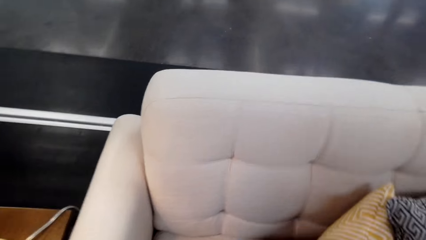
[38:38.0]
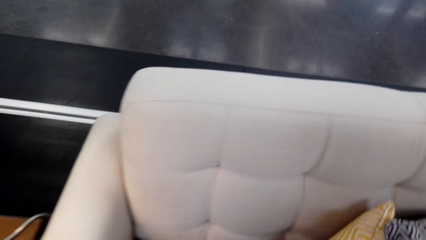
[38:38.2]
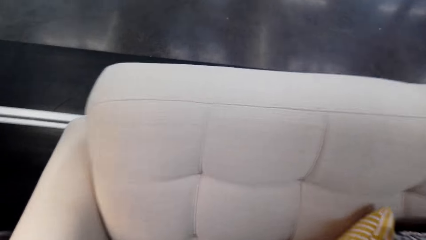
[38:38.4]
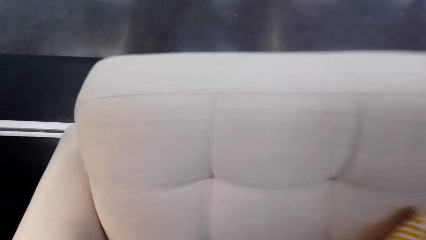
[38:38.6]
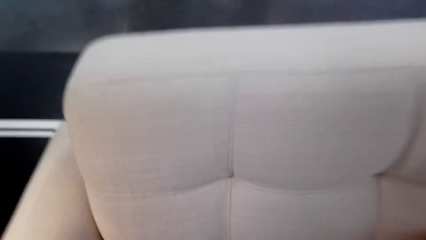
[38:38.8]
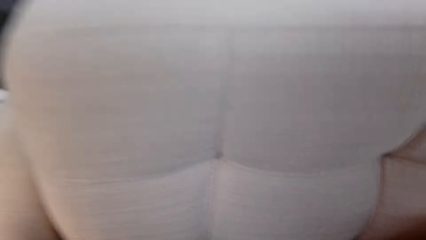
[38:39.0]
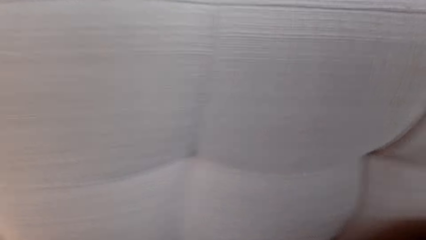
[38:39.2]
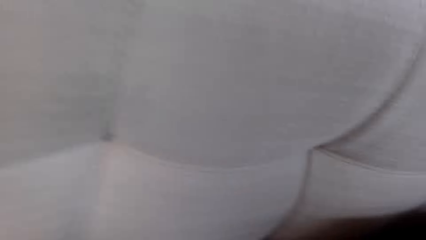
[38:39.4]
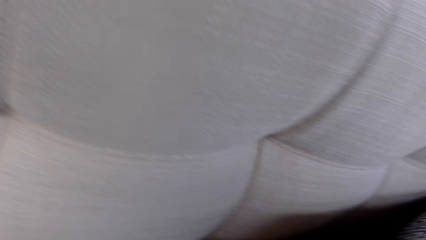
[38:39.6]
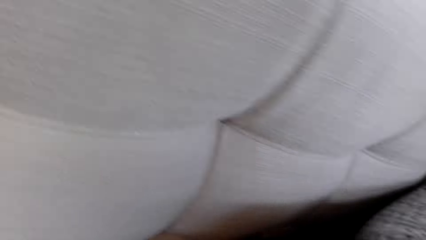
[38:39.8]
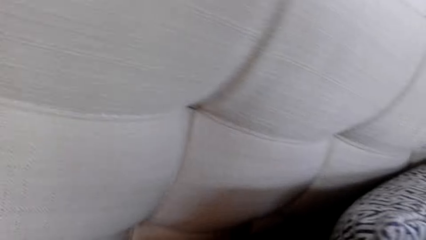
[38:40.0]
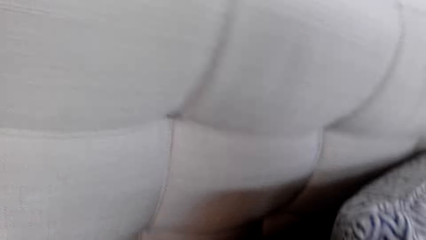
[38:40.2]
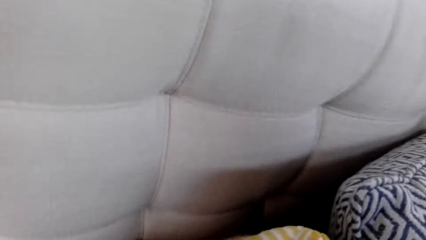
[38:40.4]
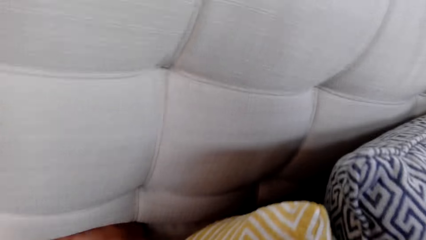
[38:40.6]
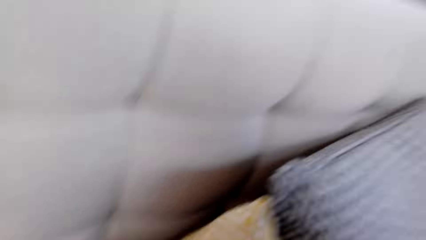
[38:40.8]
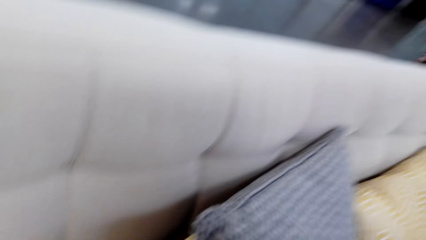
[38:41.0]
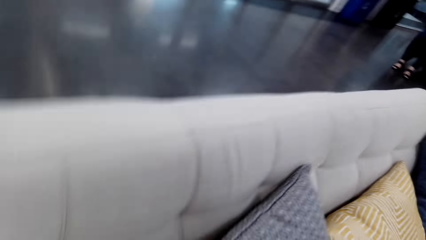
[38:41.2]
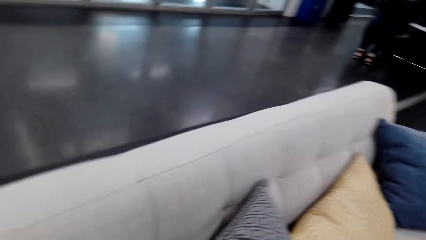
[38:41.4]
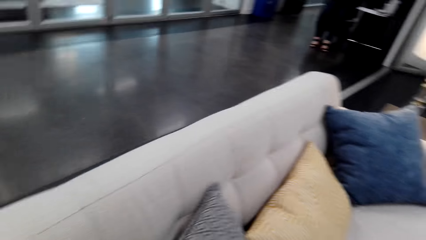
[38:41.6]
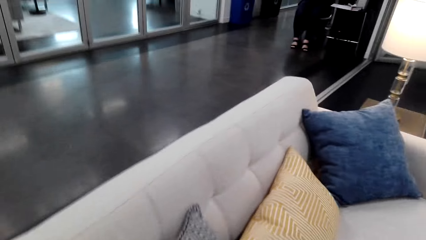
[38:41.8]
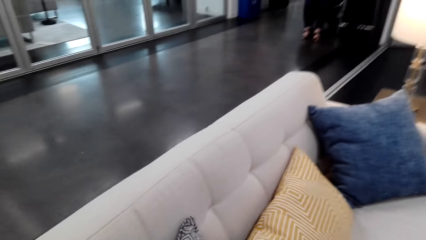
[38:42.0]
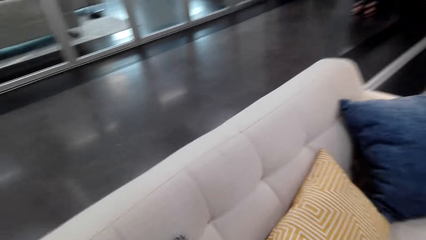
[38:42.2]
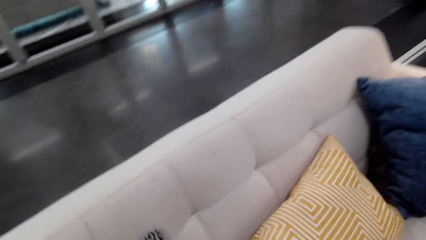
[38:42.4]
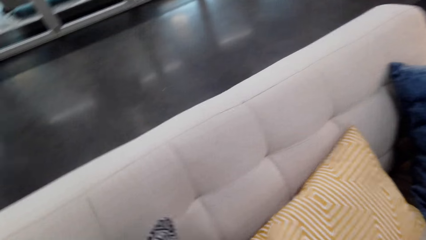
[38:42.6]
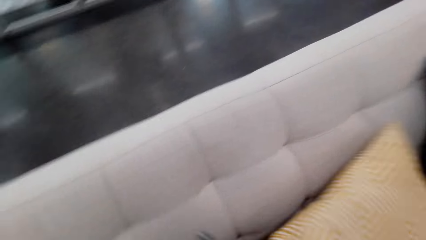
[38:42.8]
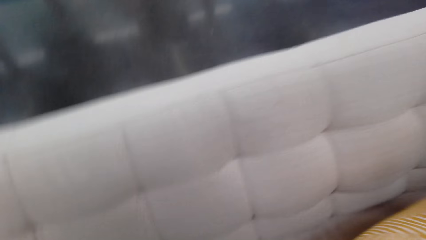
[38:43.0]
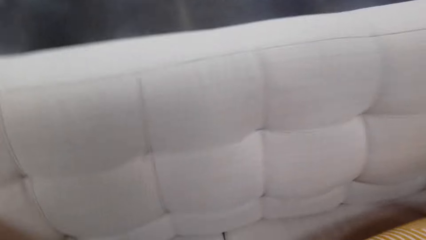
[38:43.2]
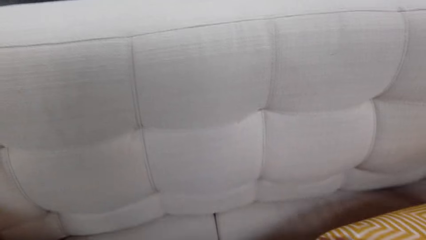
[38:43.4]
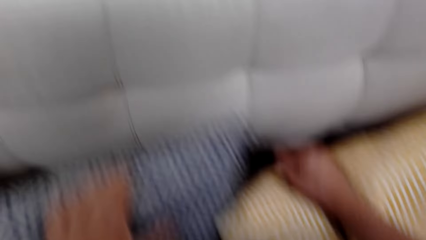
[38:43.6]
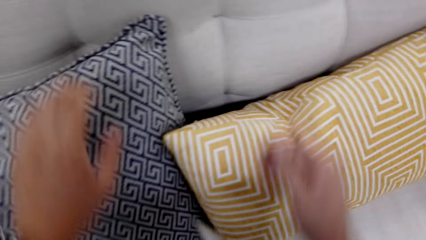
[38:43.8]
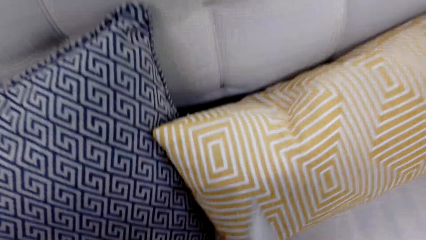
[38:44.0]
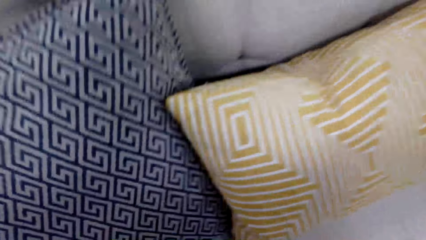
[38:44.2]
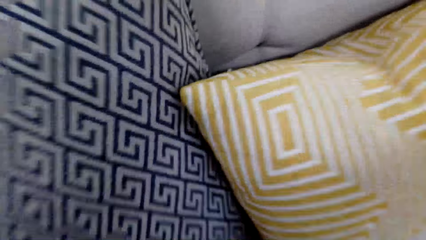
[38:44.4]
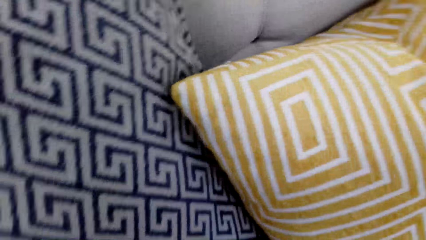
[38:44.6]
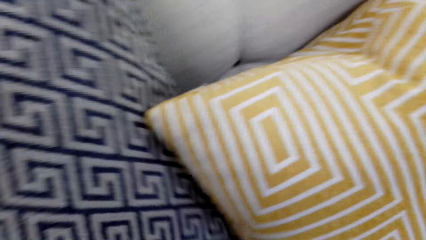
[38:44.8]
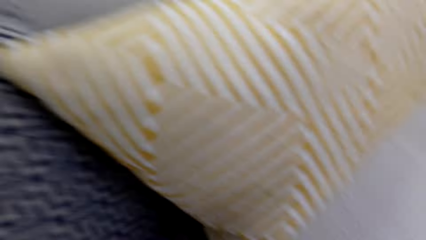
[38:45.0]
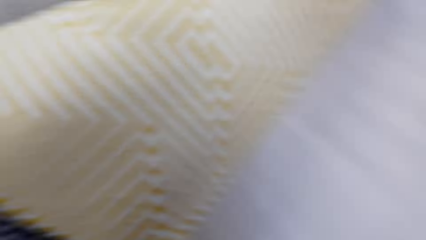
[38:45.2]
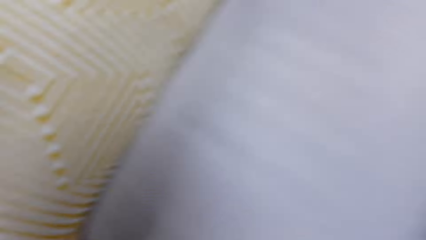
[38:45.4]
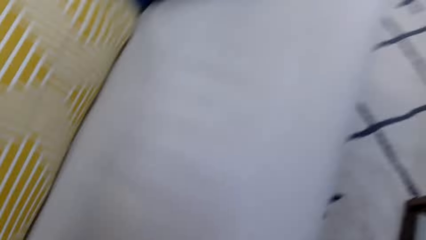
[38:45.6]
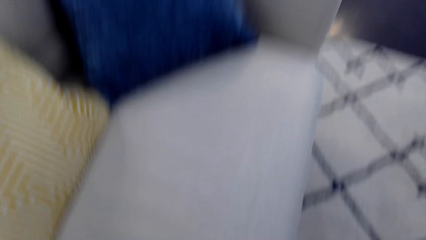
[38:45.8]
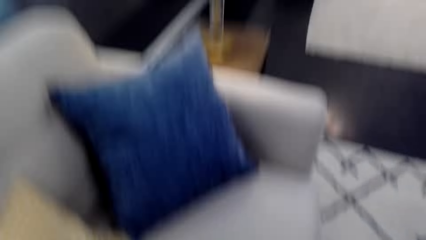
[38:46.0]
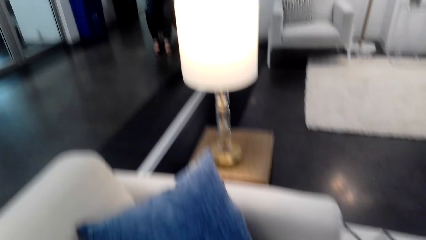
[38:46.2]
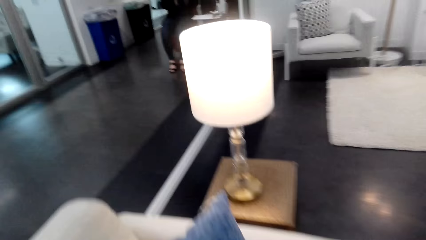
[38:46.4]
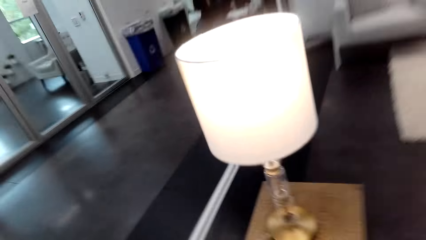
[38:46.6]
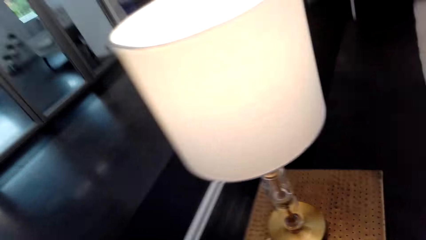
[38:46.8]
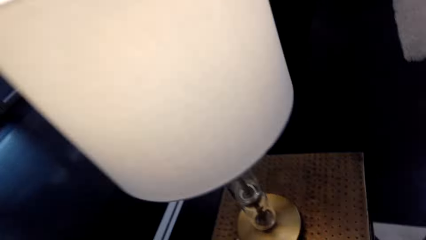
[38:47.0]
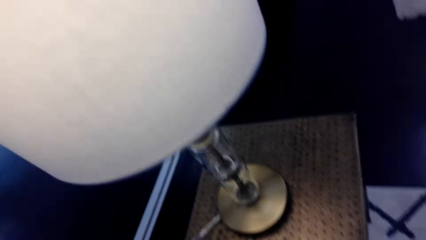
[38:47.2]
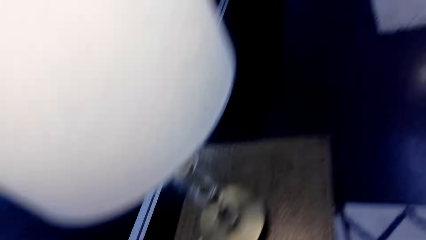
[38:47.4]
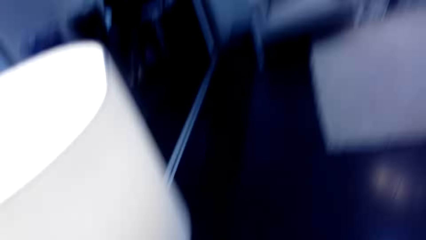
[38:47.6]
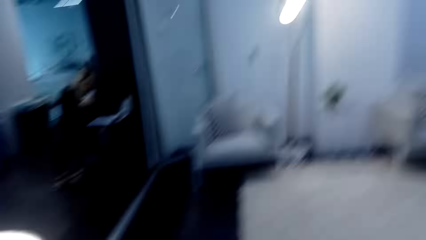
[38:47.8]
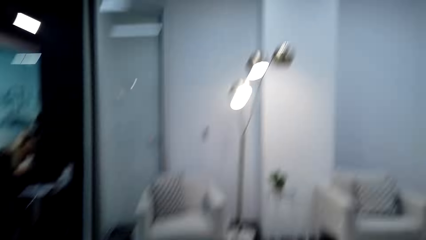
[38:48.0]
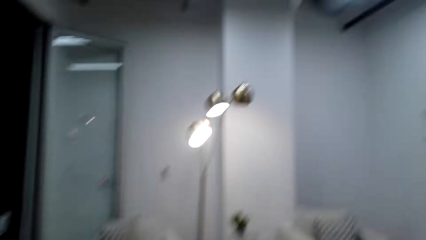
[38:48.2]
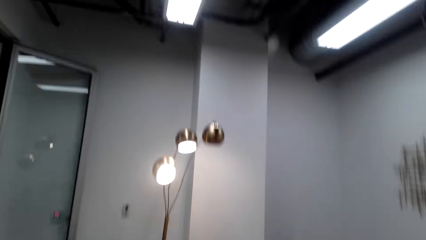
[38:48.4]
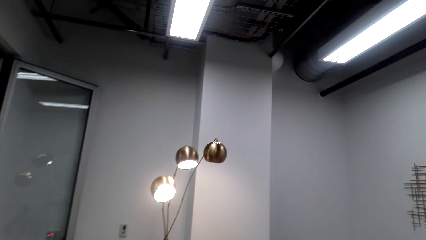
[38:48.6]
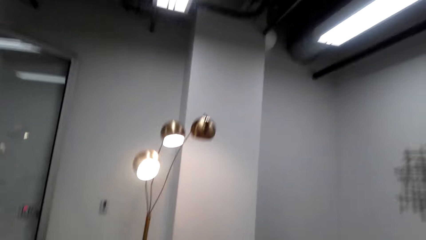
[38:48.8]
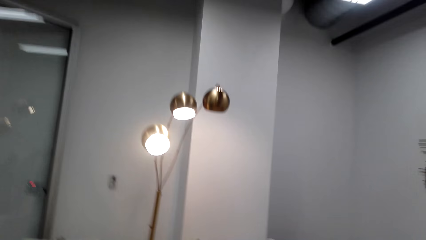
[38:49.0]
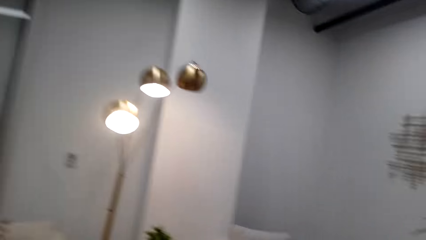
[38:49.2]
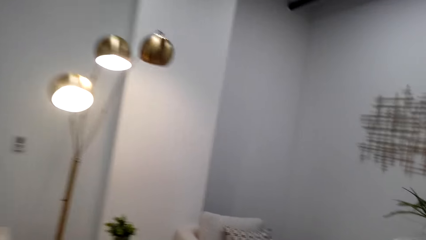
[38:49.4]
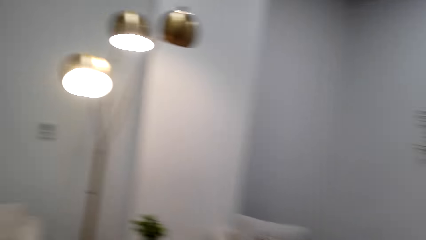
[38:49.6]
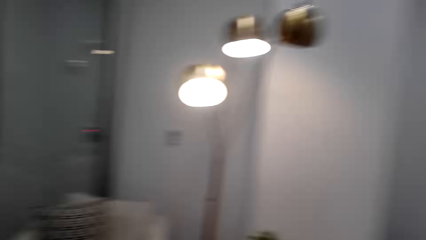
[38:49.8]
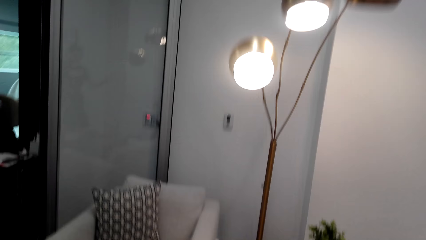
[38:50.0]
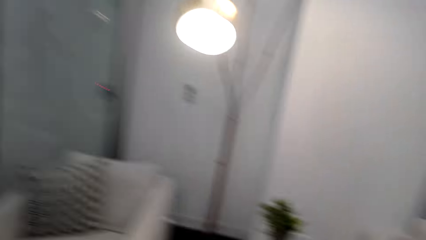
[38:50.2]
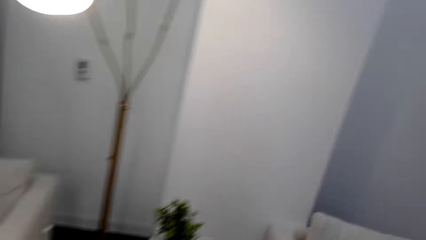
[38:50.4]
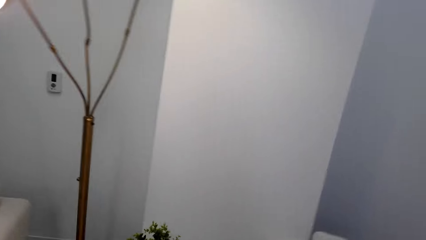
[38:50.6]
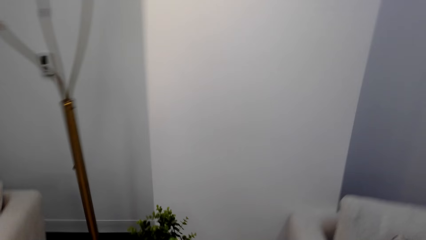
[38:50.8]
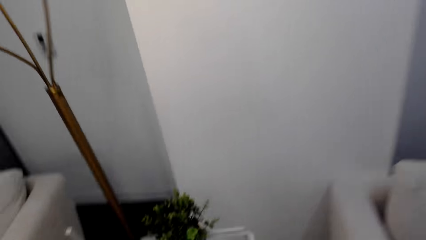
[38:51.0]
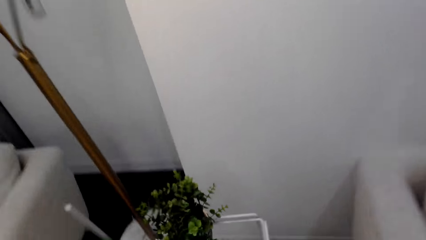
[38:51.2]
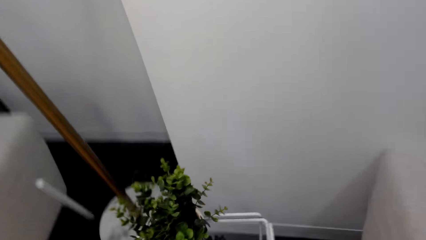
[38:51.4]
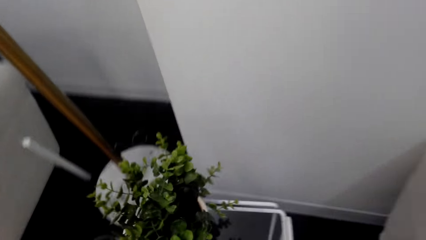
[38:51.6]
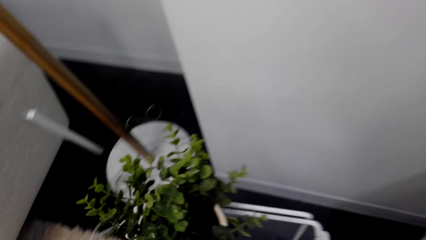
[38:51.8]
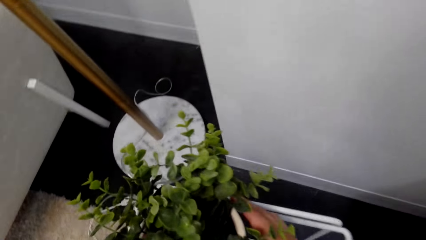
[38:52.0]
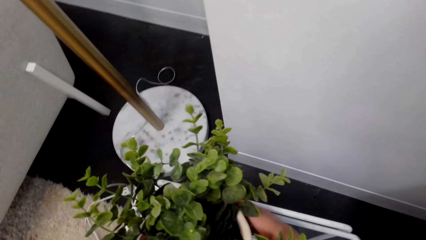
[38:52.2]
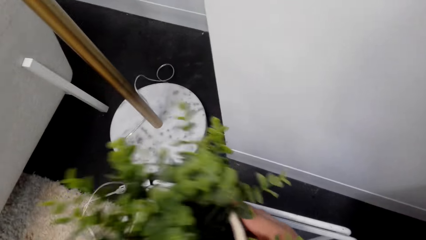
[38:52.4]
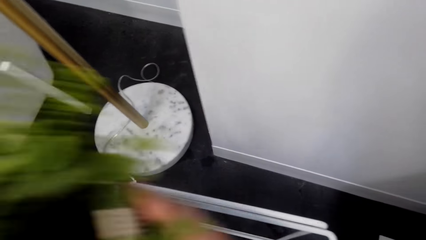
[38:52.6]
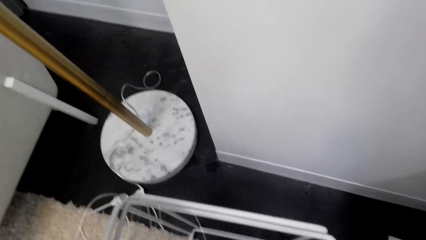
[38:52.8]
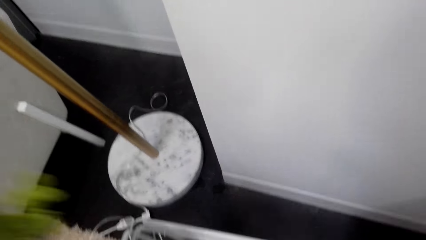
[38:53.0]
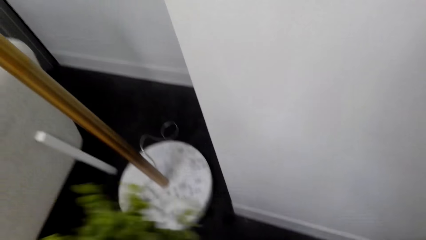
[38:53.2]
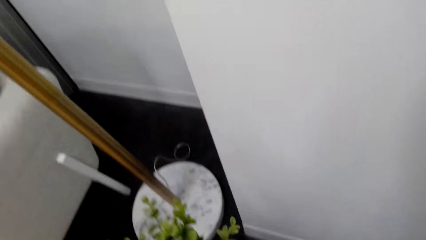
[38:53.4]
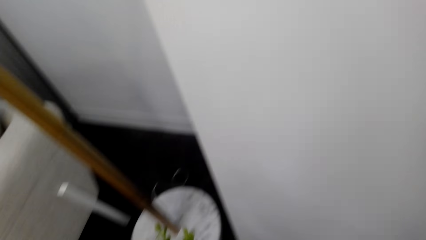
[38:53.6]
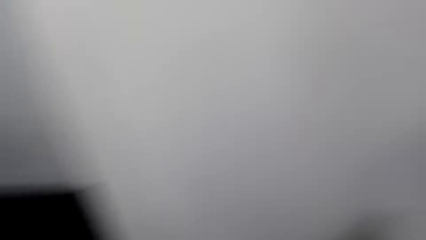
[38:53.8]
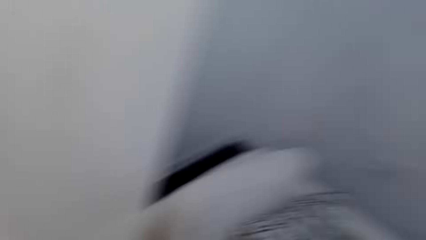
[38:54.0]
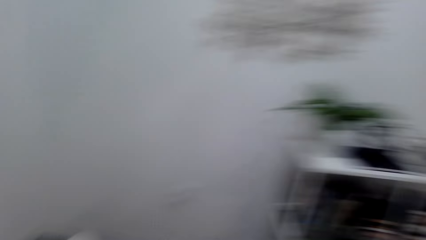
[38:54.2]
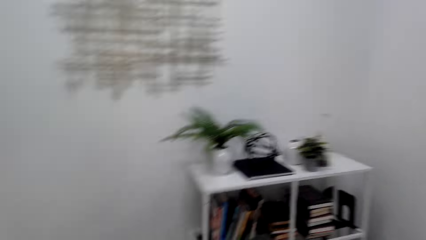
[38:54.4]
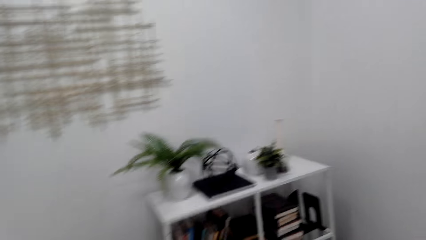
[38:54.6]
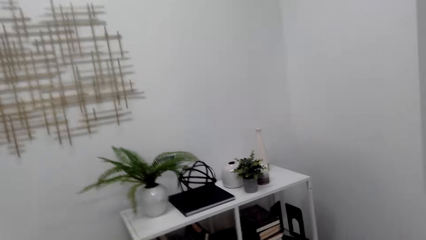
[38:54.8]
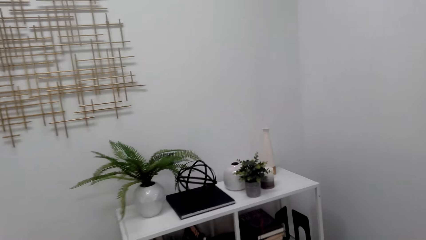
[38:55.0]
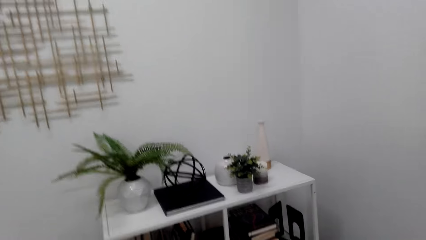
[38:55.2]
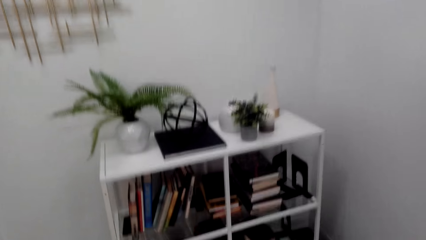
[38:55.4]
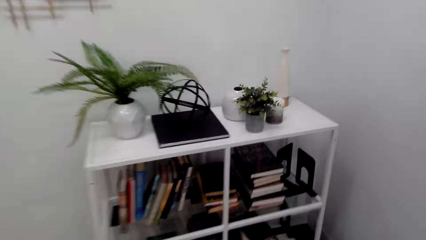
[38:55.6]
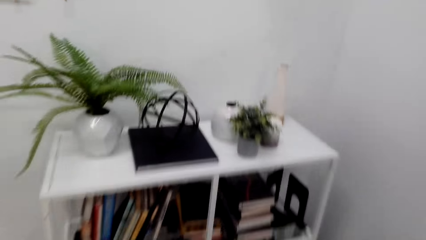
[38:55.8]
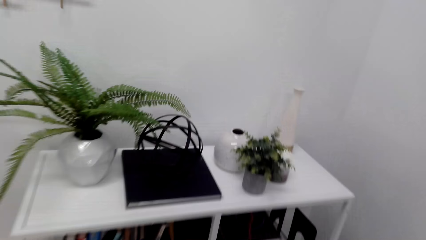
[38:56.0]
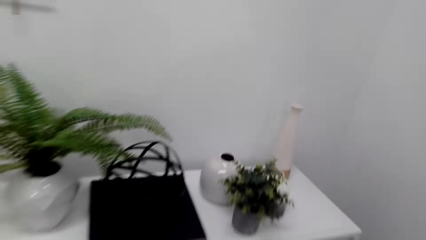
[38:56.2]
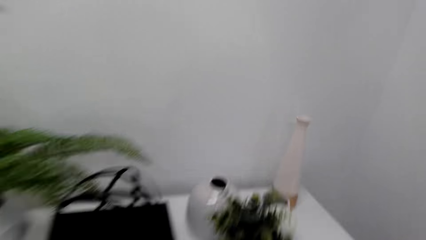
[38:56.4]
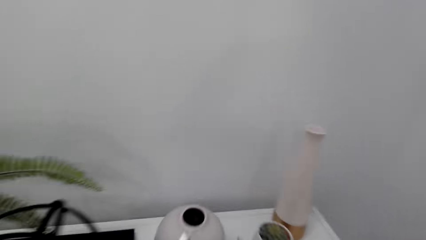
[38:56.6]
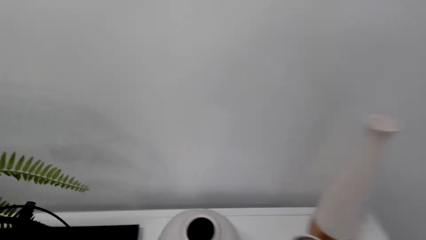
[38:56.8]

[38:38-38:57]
The camera wearer lifts a pillow. They lift the pillow again. They move a cushion in the sofa set. They move around the room. They lift a vase. They pick a flower. They move around.
